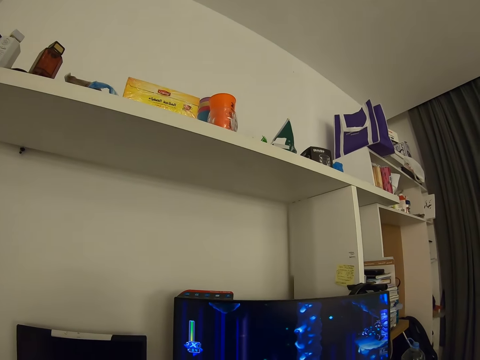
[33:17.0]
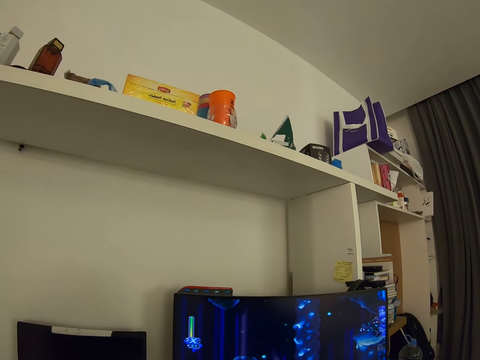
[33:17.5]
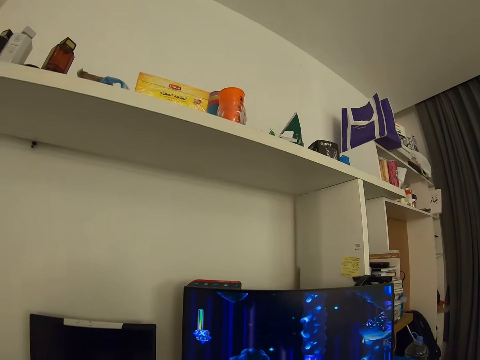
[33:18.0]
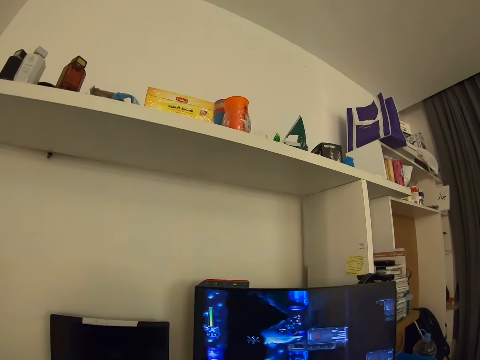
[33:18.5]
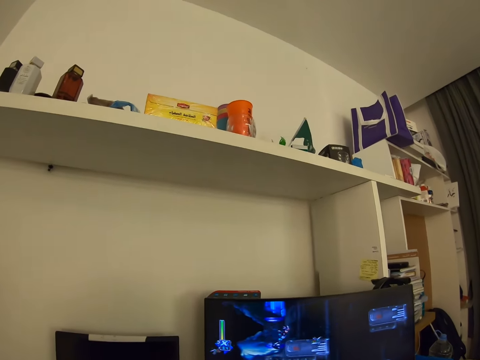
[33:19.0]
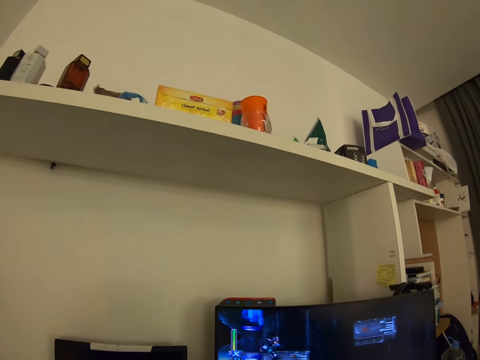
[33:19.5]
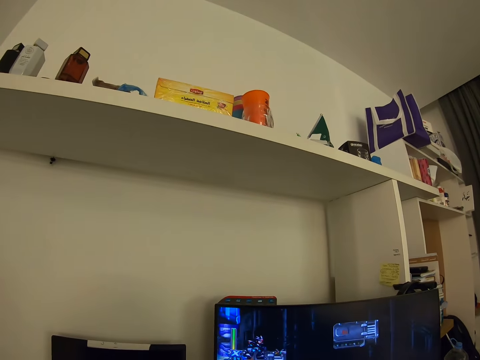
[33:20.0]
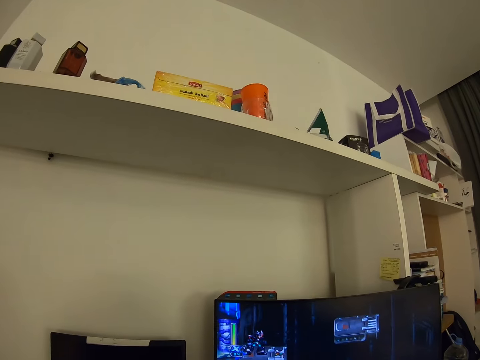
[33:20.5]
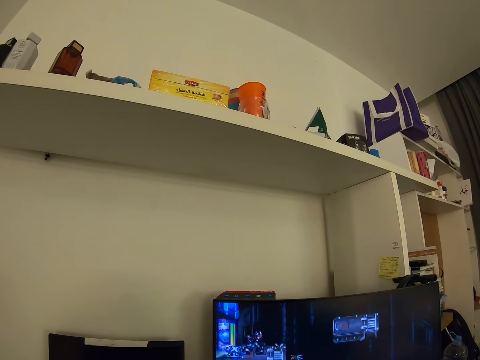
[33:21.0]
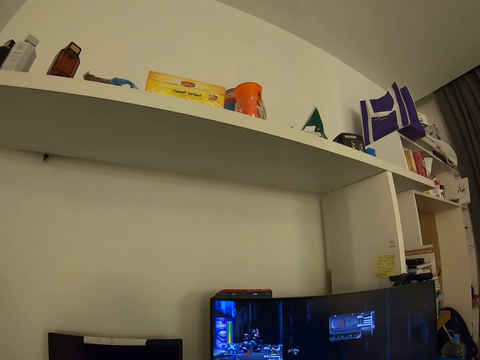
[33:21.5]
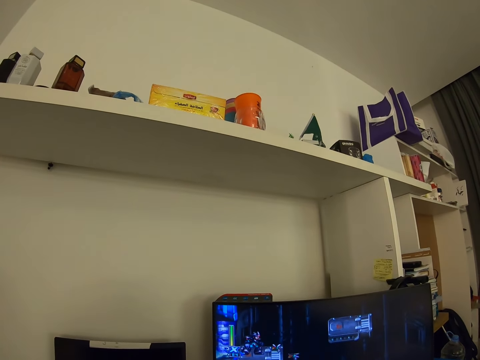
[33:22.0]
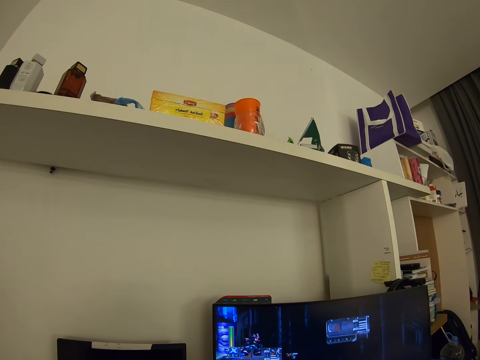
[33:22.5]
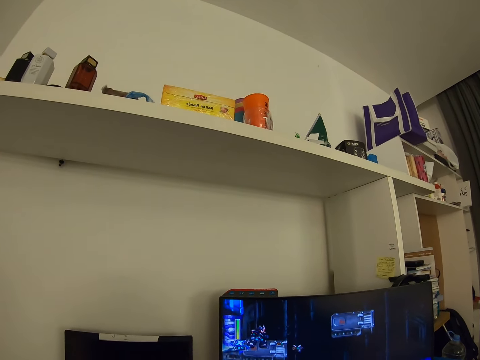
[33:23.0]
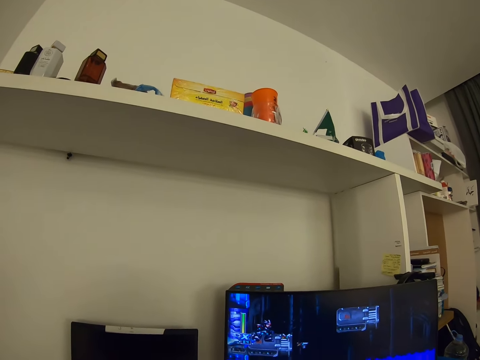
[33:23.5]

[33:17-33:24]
The camera wearer plays a game on the computer.

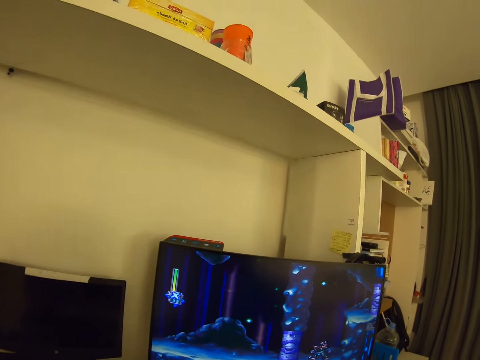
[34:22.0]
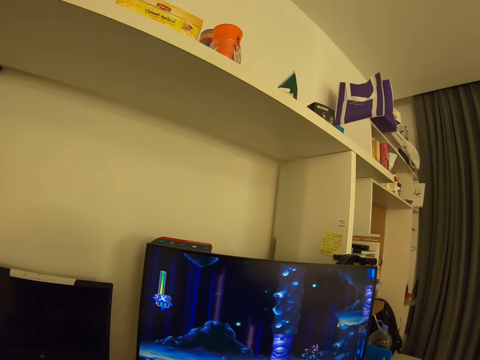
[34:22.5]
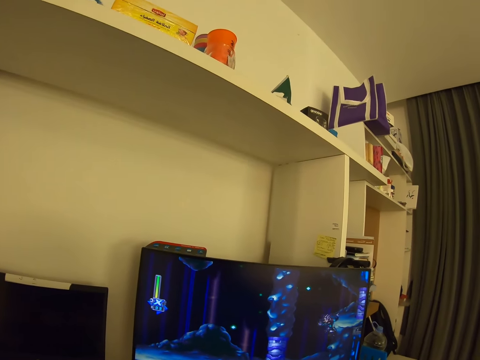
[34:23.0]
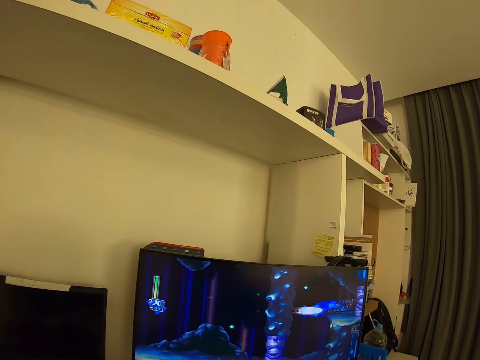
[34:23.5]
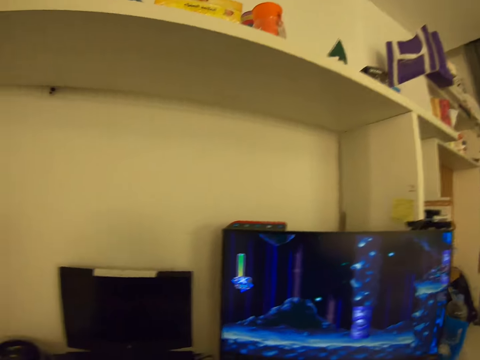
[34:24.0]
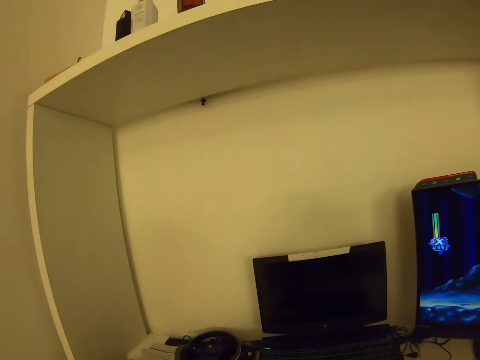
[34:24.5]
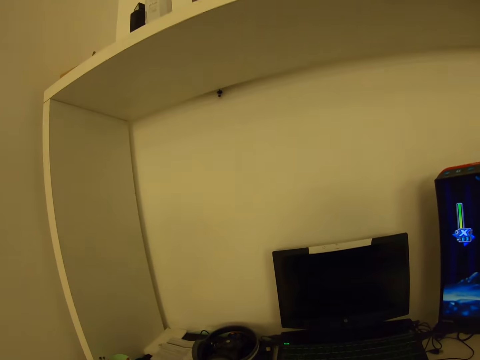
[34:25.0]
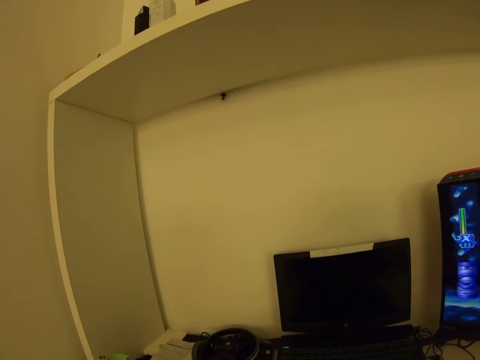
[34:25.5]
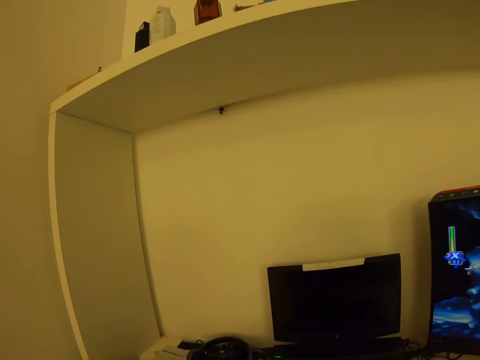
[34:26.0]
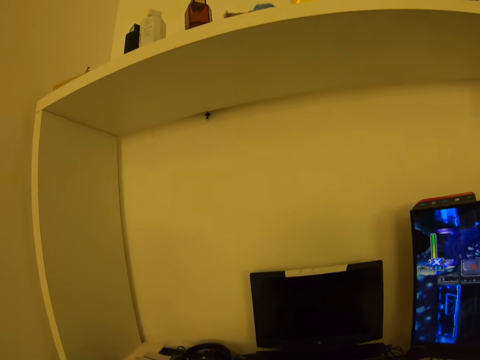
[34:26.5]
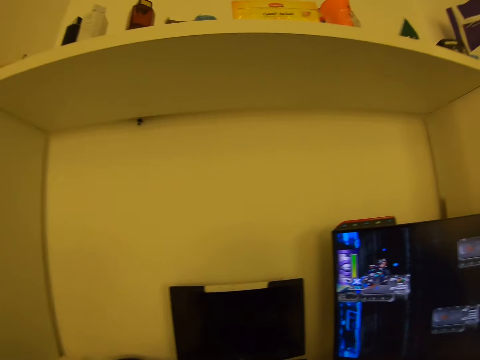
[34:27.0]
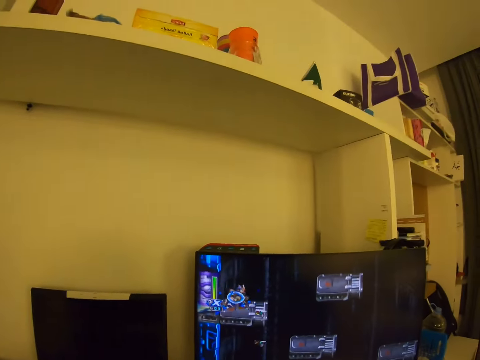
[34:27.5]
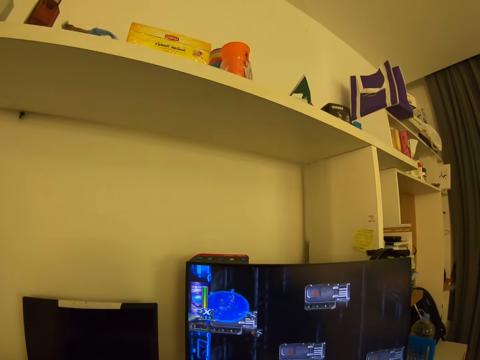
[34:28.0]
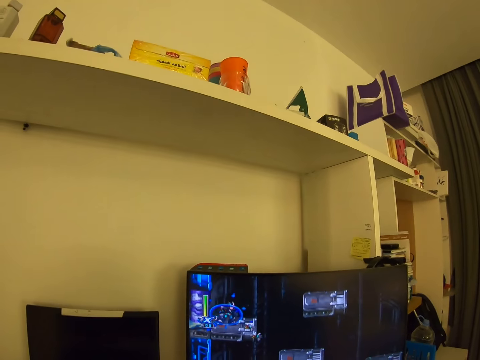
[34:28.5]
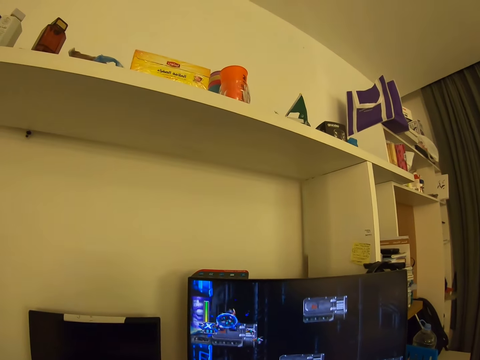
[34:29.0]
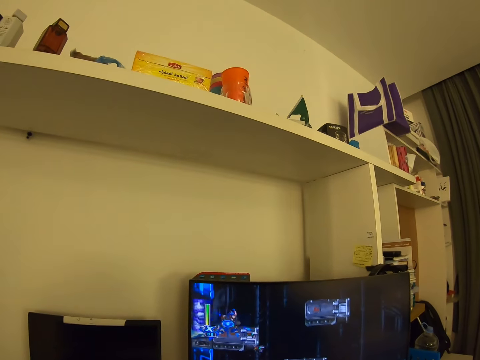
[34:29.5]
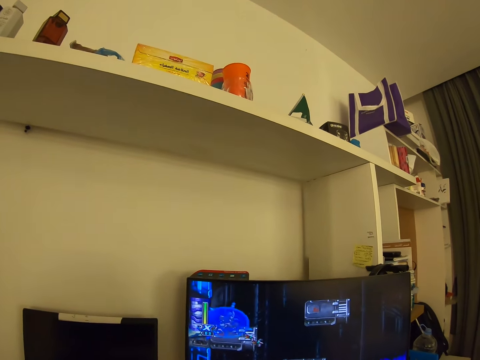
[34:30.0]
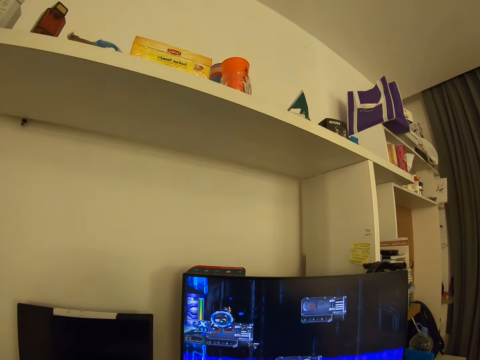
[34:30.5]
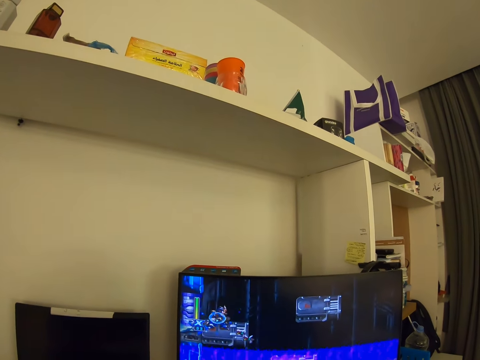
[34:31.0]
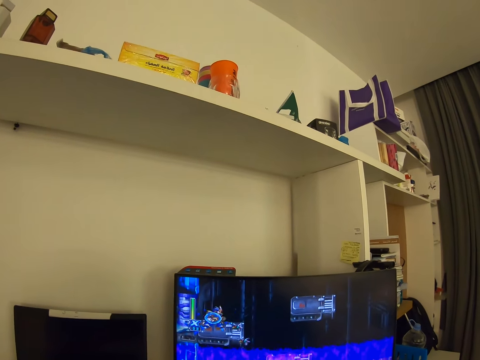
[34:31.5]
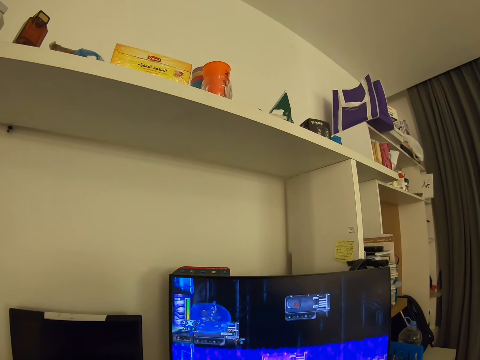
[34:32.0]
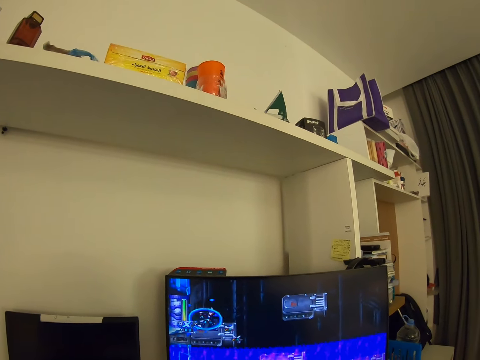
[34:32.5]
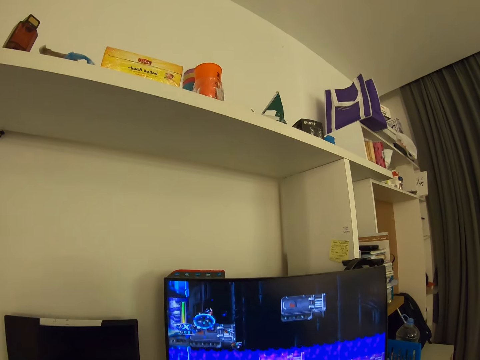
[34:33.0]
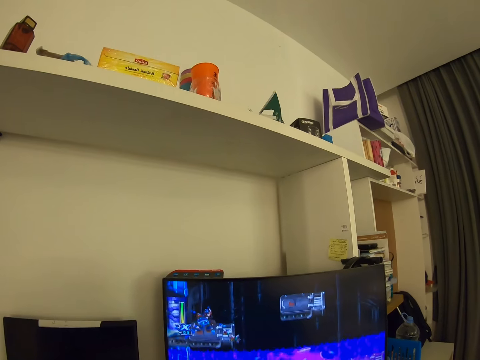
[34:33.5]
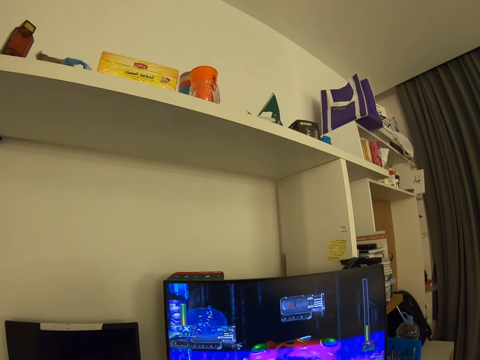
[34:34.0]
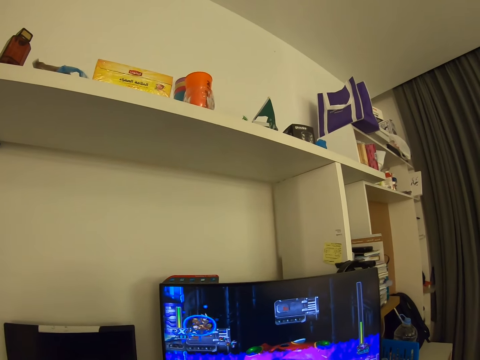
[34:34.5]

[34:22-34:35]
The camera wearer plays a game on the computer. They look around. They play a video game on the computer.

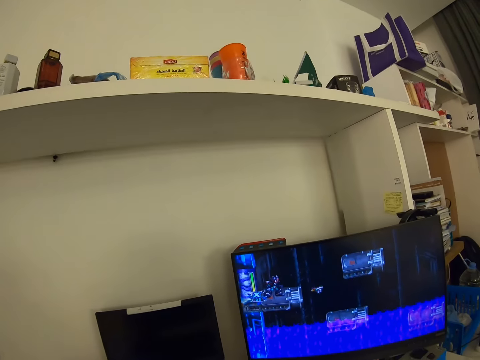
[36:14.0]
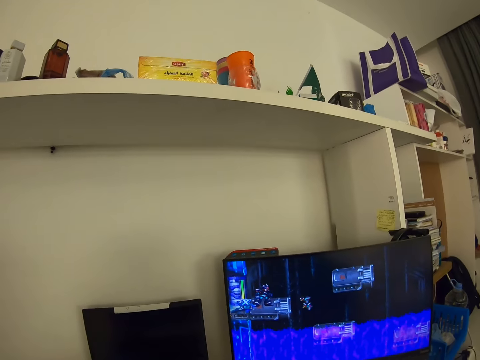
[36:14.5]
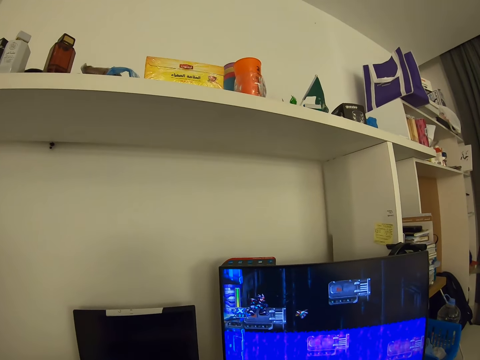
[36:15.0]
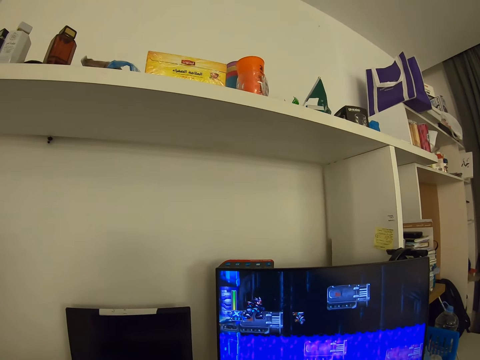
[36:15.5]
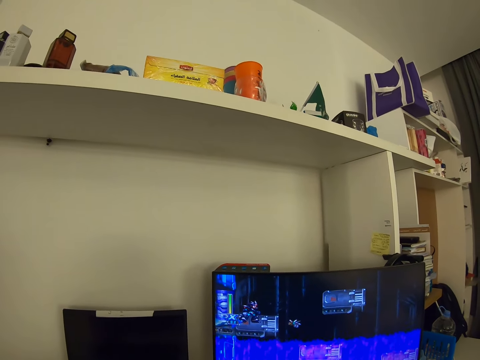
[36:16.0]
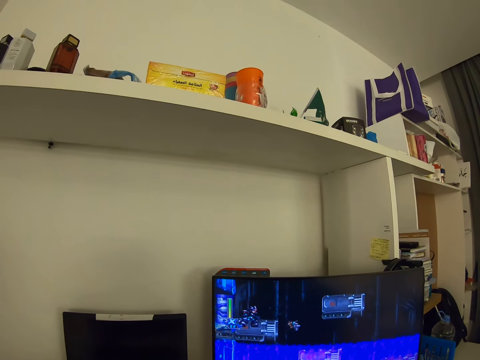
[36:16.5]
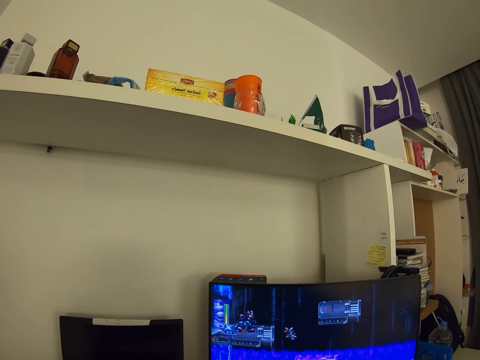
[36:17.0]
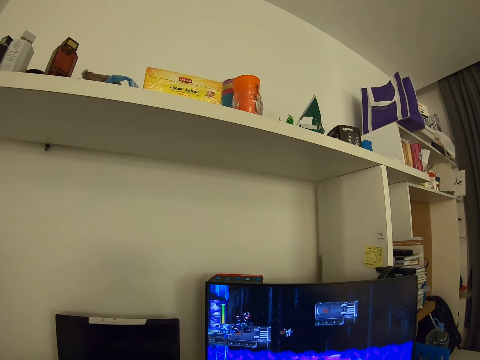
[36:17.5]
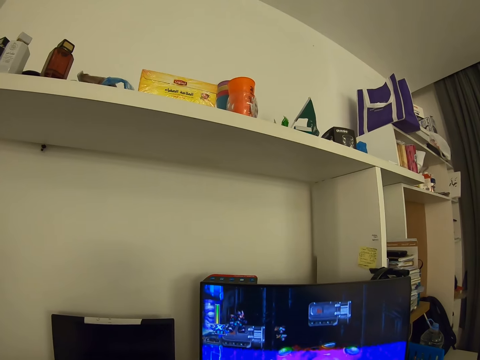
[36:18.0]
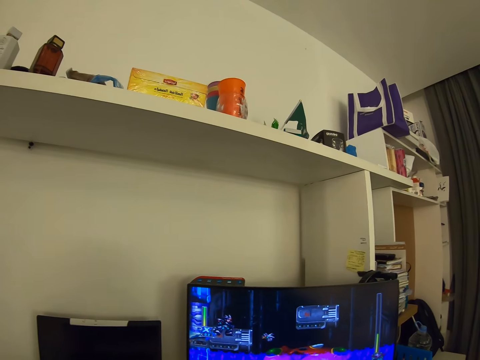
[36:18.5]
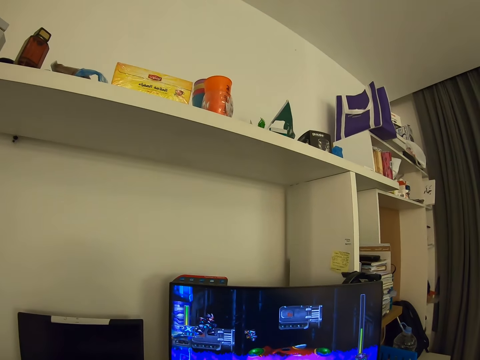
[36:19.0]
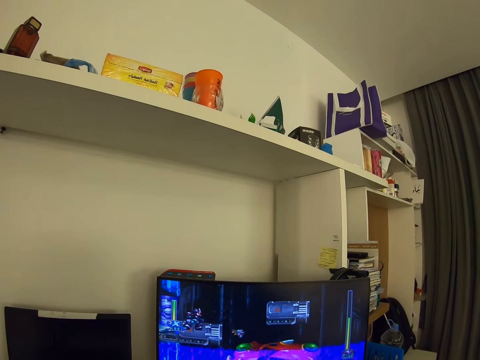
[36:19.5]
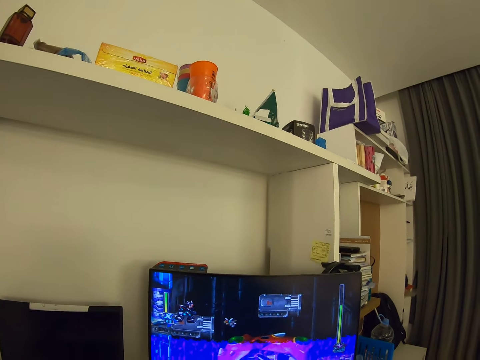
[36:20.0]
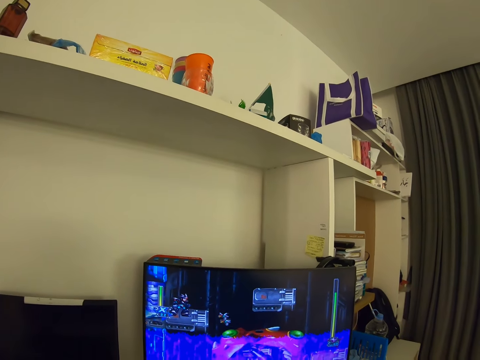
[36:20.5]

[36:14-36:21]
The camera wearer plays a game on the computer.
